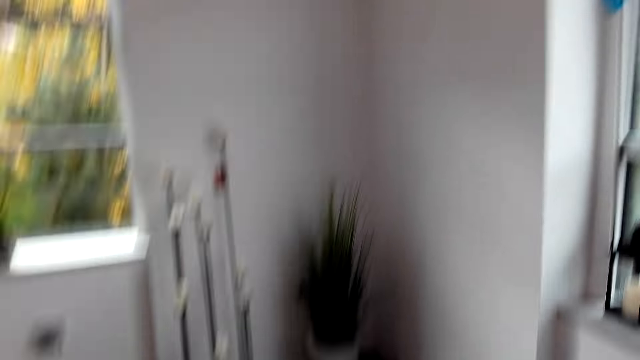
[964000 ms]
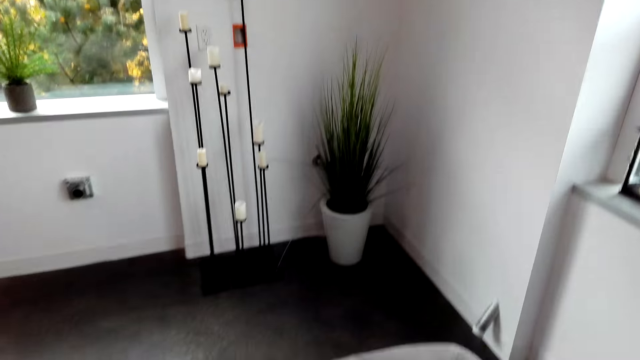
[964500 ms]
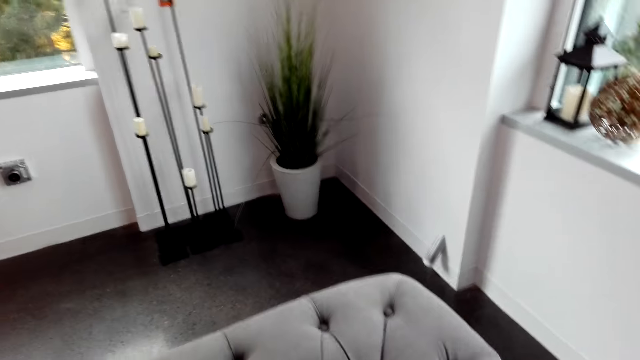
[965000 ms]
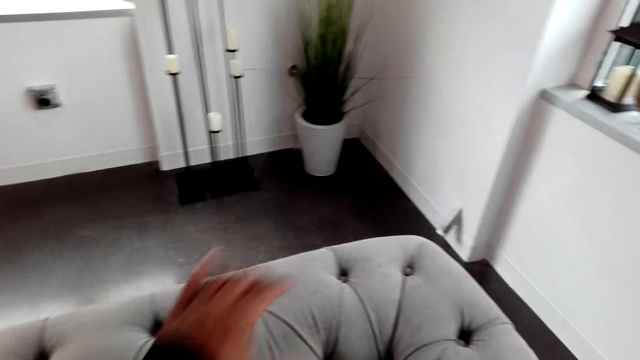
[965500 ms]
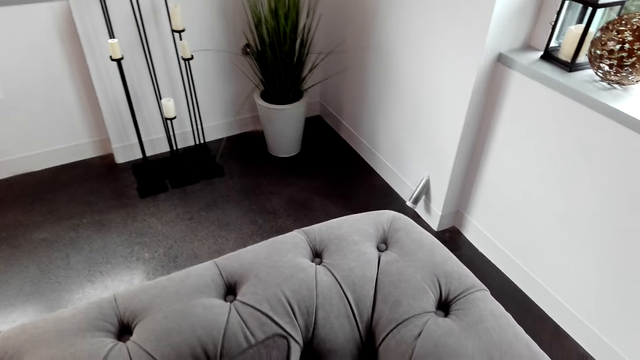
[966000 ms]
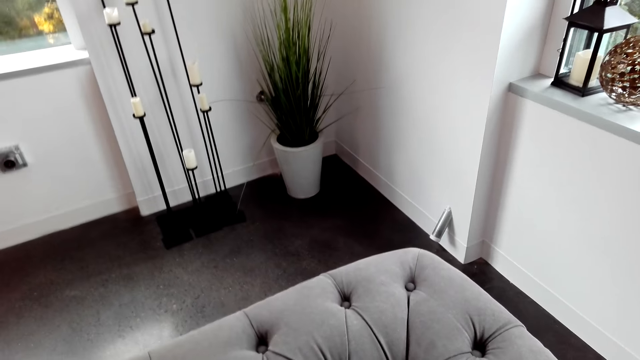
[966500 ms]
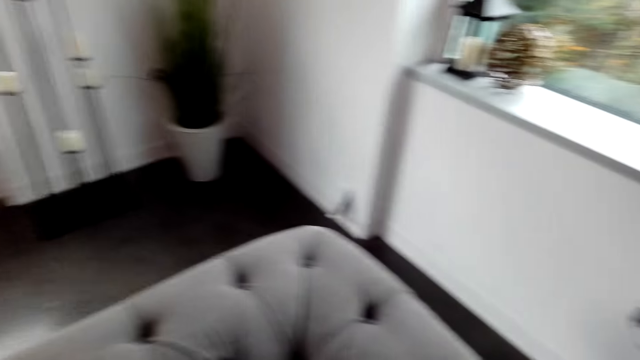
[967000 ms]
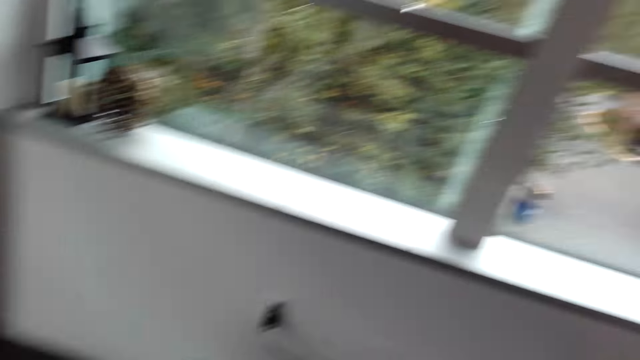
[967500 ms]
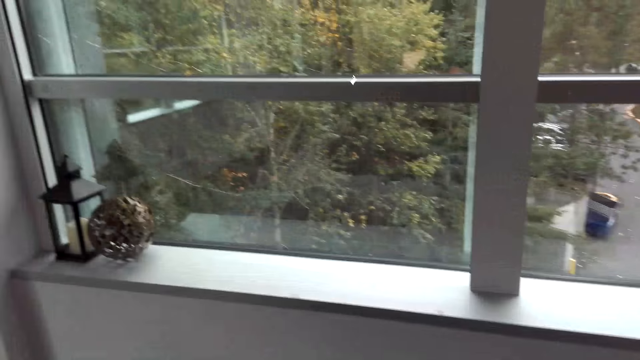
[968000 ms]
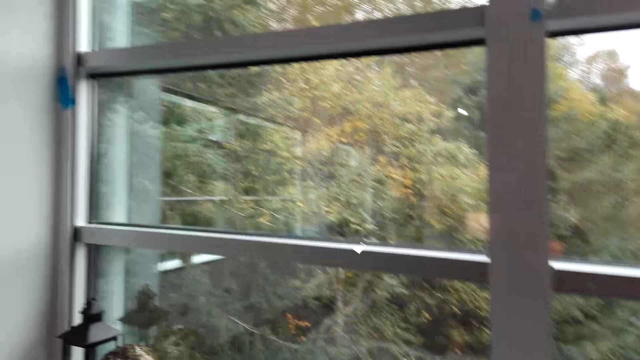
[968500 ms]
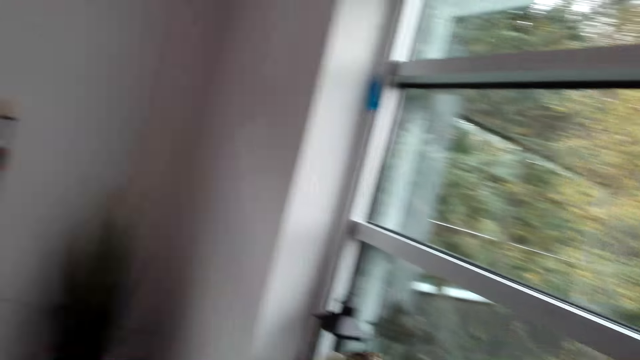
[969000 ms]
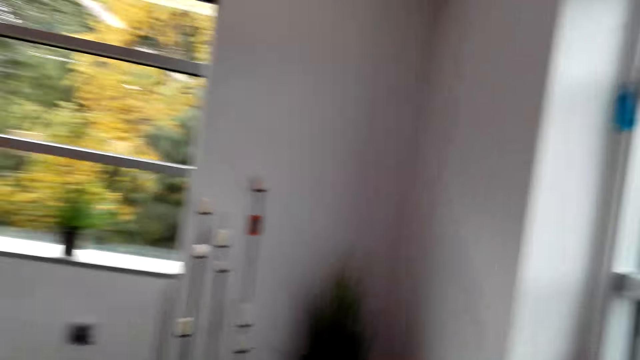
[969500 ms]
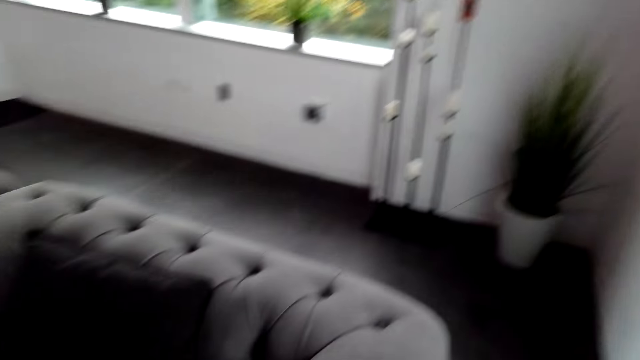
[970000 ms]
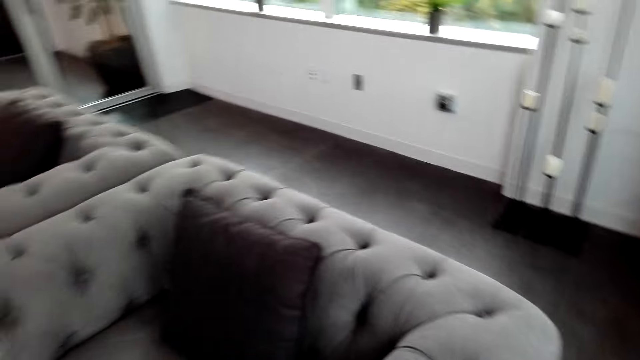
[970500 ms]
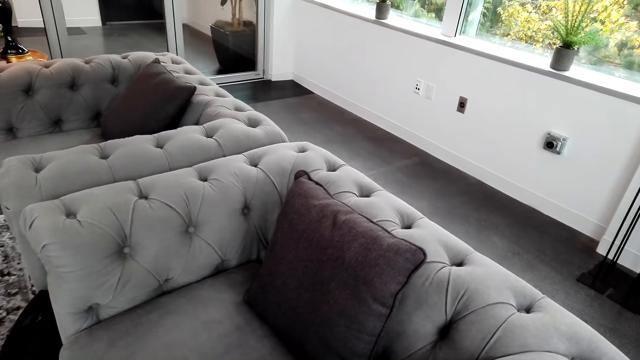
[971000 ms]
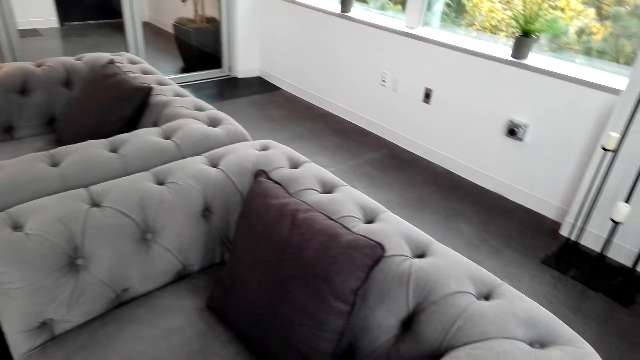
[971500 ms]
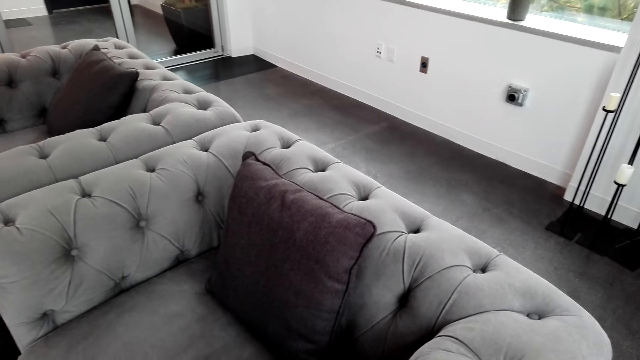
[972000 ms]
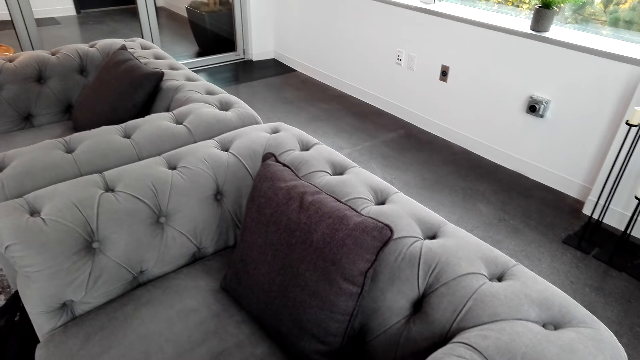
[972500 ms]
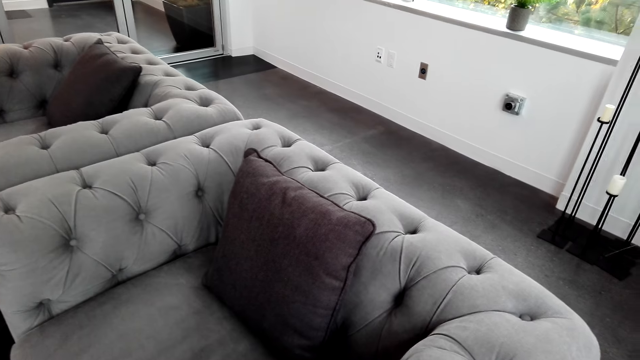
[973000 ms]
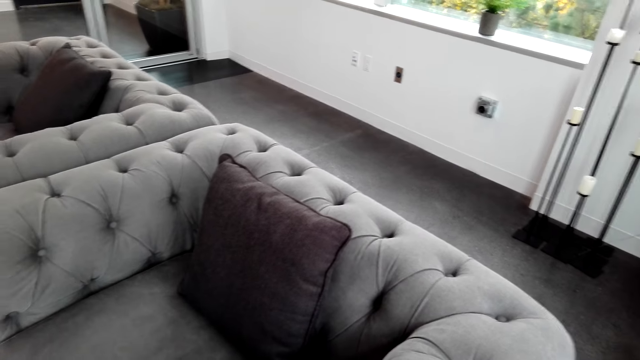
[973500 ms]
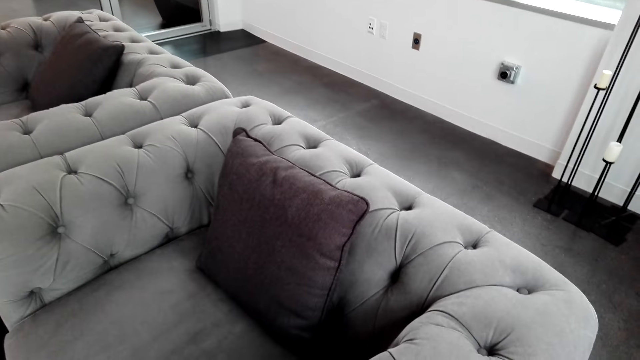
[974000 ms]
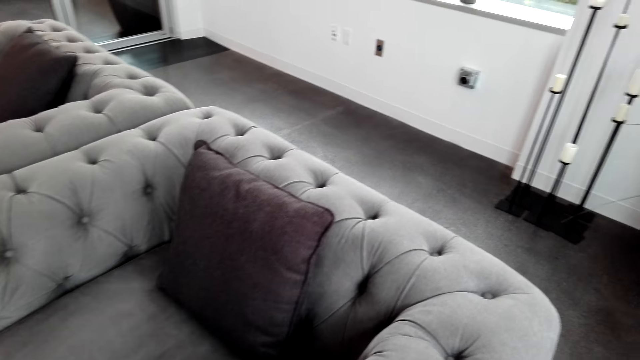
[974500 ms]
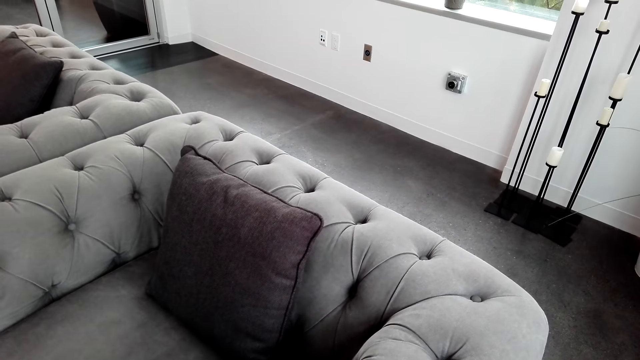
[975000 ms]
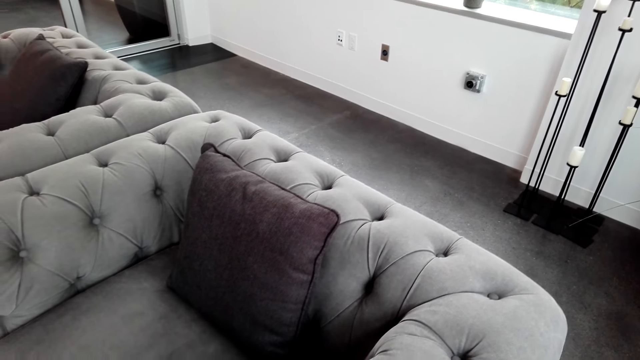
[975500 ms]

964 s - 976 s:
The camera wearer places a pillow on a couch. They turn around.

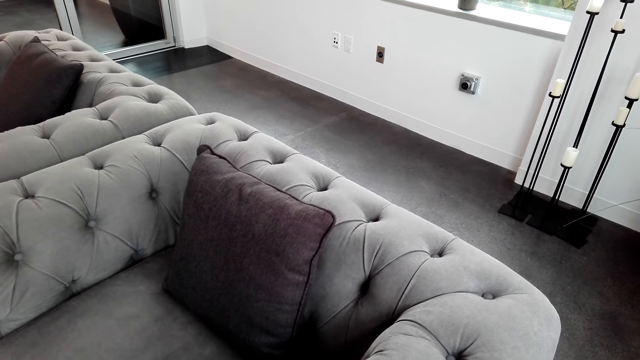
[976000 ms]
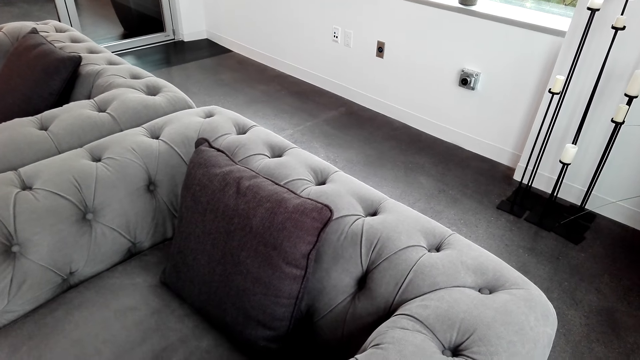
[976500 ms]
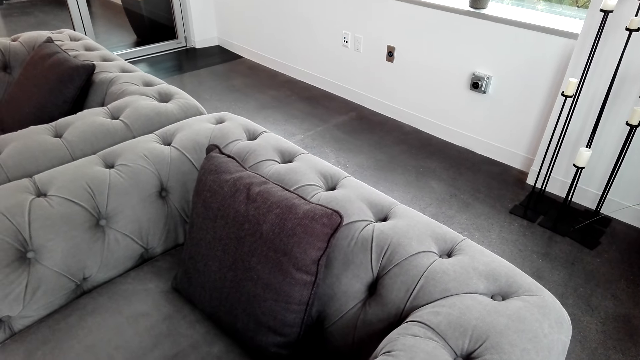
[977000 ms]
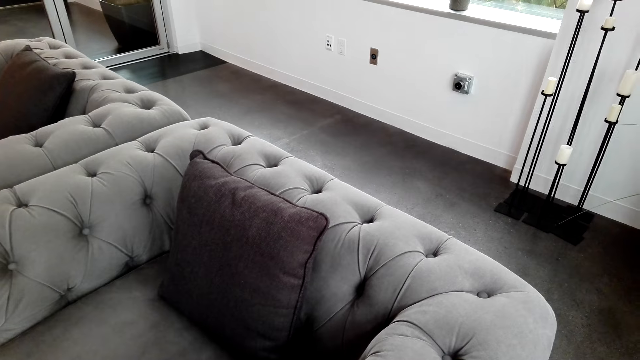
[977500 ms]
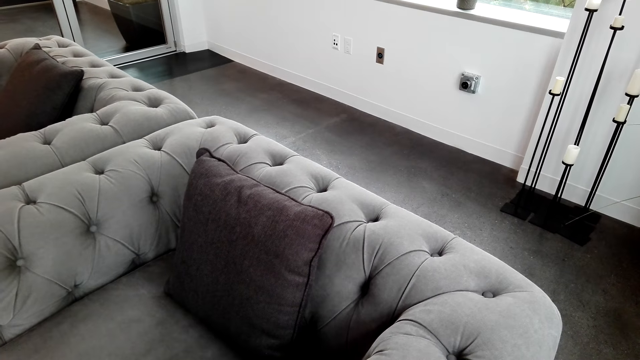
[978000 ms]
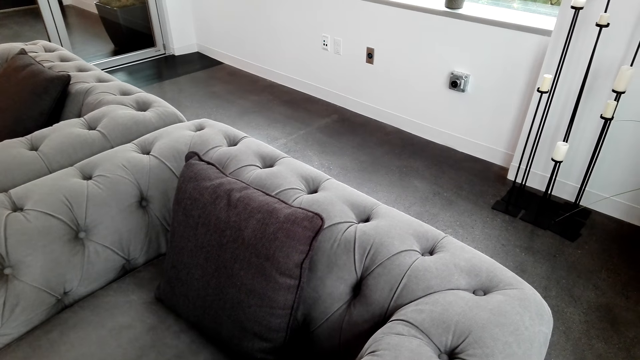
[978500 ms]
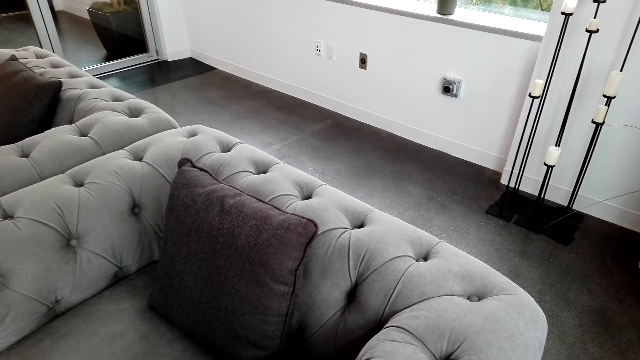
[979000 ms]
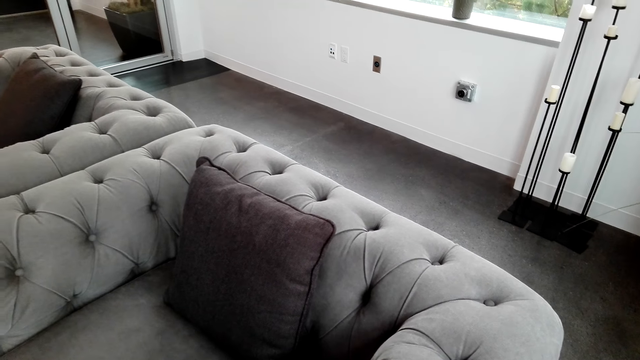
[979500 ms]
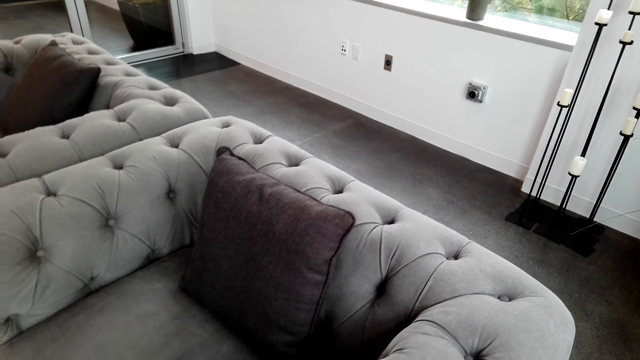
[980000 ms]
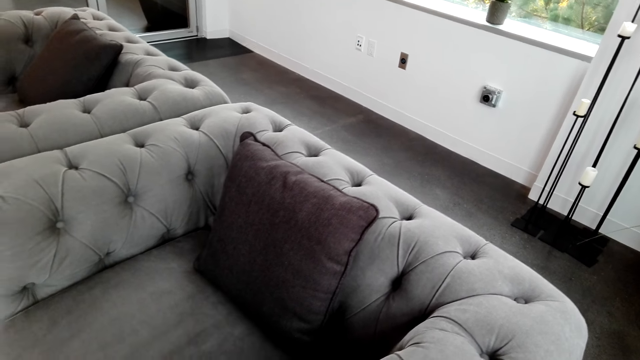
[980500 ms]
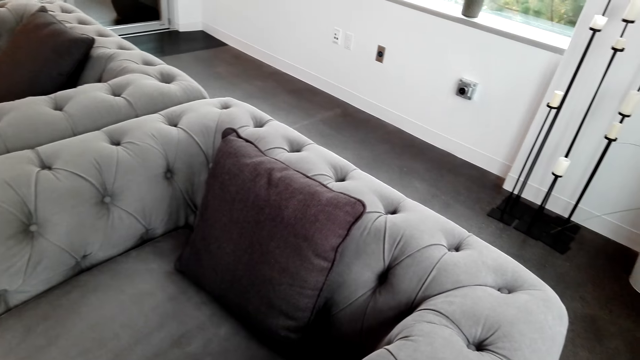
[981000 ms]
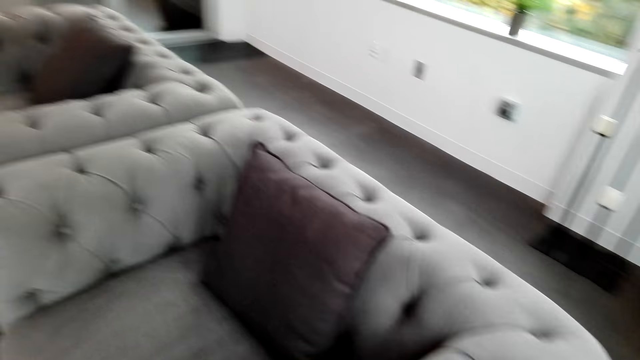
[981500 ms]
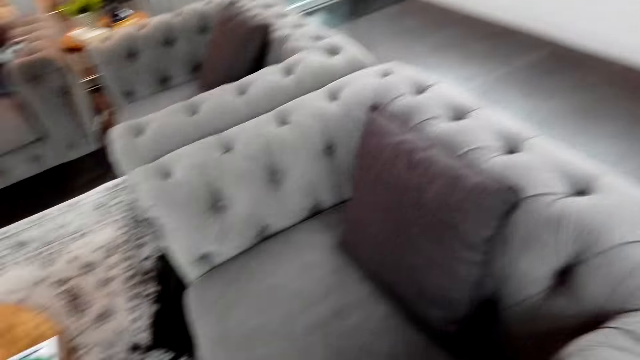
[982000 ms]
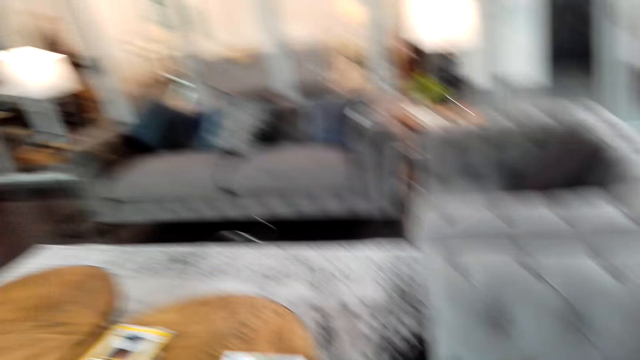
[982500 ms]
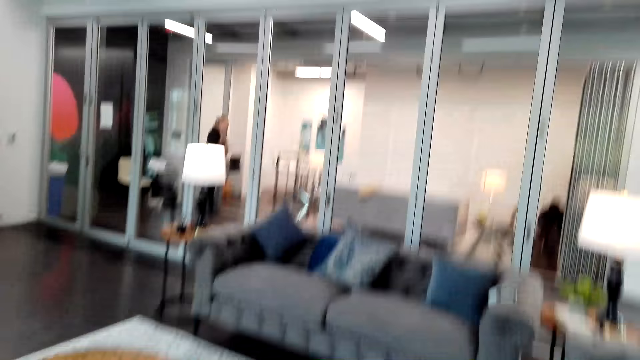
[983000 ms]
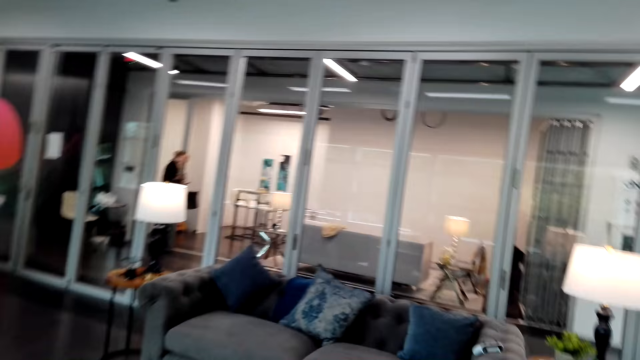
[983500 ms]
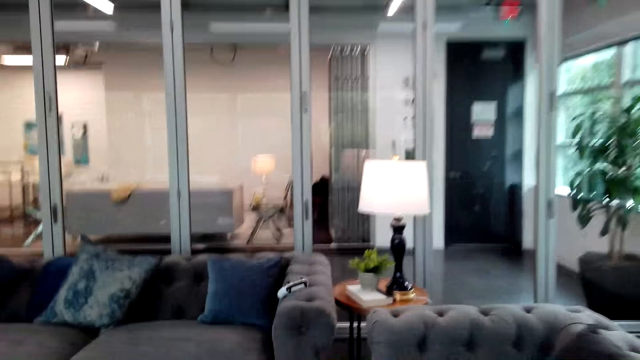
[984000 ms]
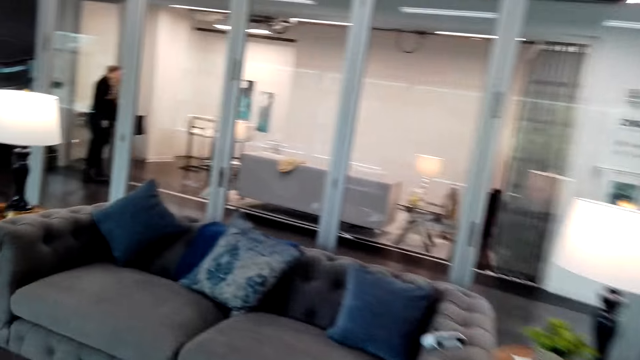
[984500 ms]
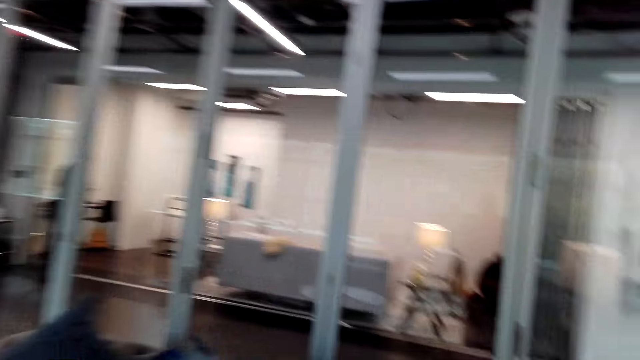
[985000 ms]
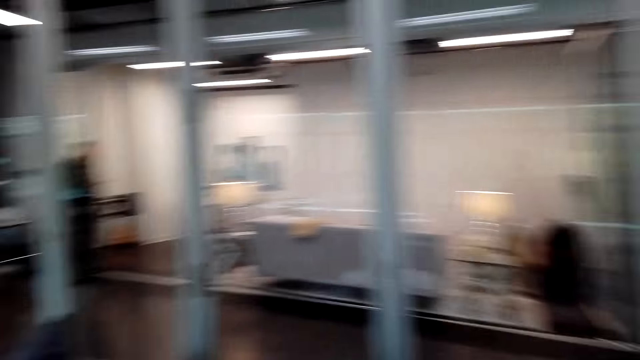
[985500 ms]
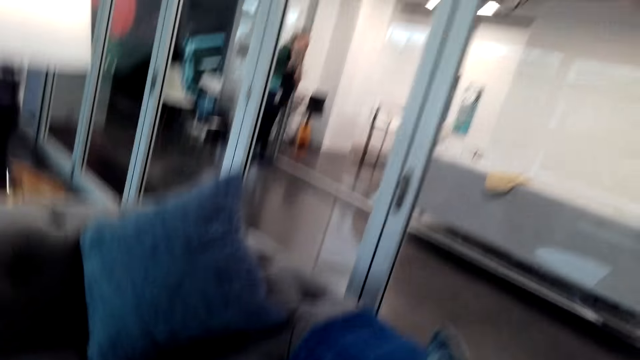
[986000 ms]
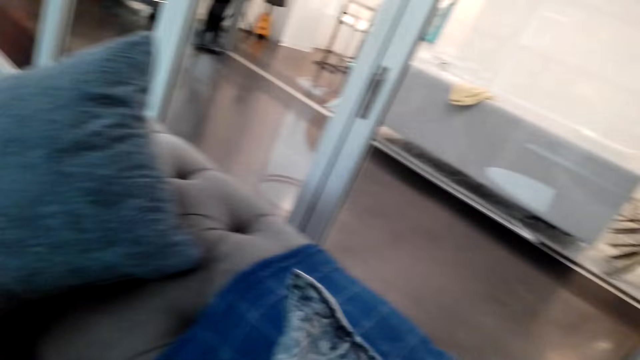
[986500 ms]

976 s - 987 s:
The camera wearer walks around. They turn around. They place a pillow on a couch.
